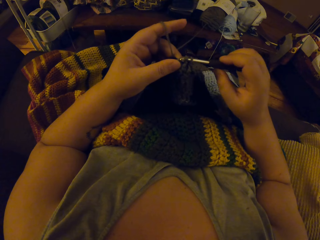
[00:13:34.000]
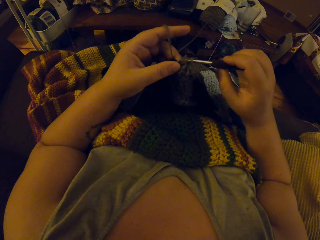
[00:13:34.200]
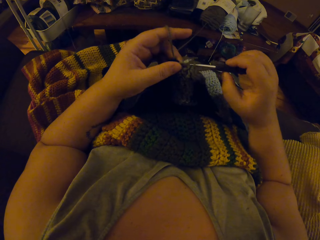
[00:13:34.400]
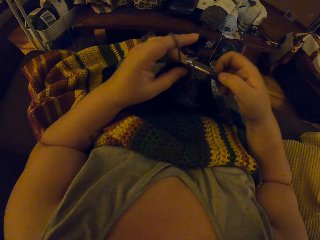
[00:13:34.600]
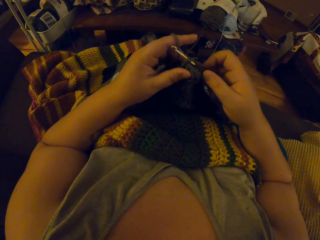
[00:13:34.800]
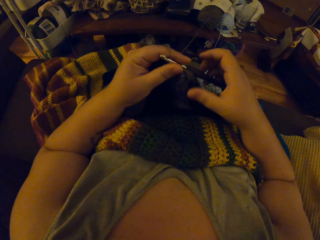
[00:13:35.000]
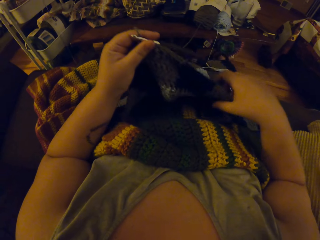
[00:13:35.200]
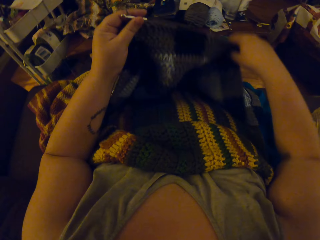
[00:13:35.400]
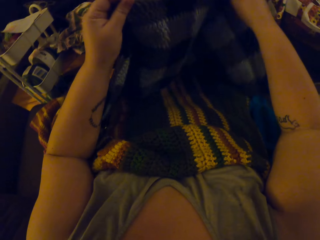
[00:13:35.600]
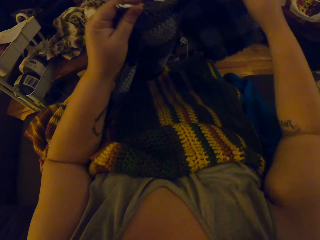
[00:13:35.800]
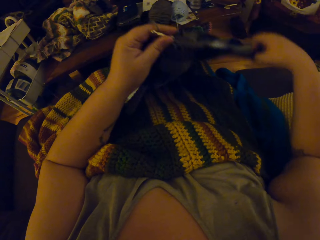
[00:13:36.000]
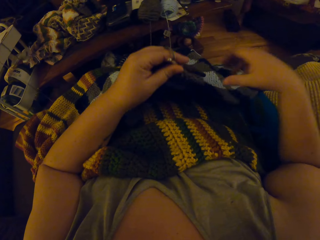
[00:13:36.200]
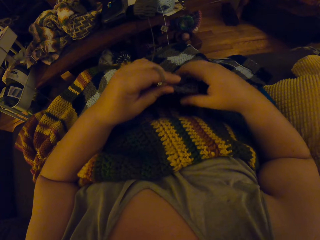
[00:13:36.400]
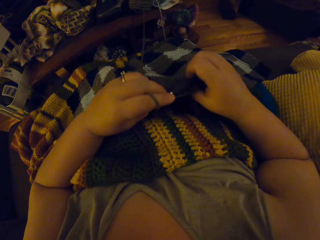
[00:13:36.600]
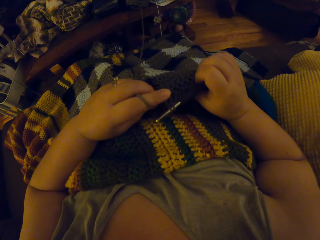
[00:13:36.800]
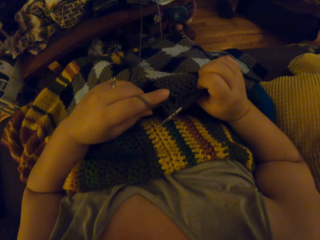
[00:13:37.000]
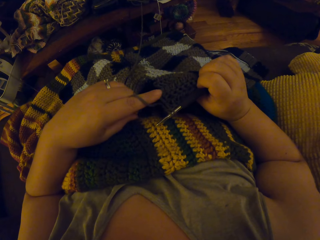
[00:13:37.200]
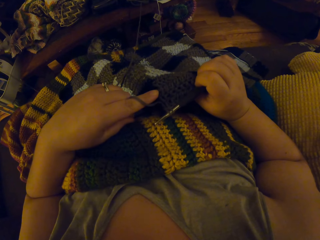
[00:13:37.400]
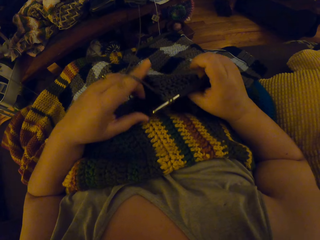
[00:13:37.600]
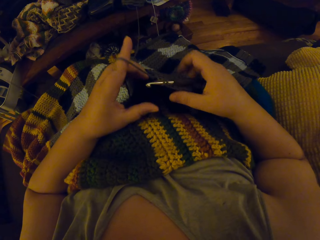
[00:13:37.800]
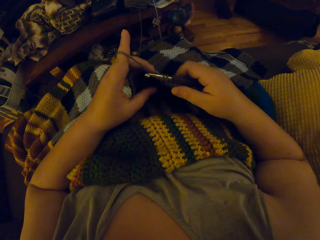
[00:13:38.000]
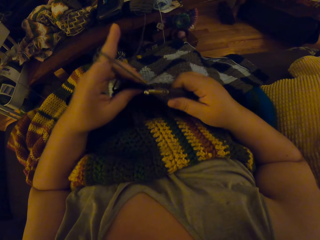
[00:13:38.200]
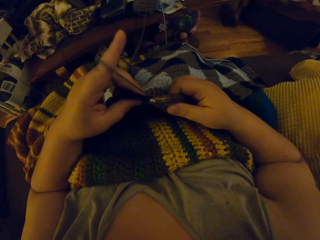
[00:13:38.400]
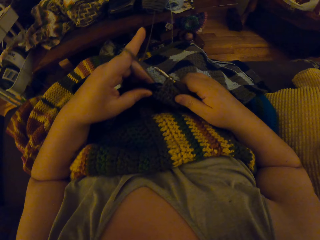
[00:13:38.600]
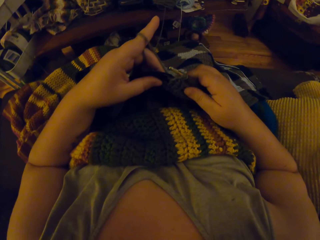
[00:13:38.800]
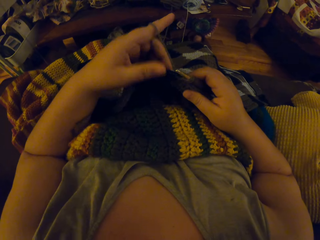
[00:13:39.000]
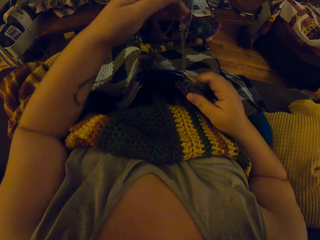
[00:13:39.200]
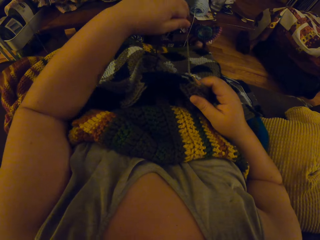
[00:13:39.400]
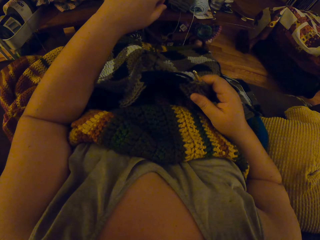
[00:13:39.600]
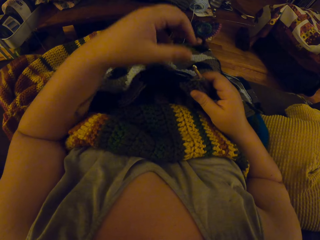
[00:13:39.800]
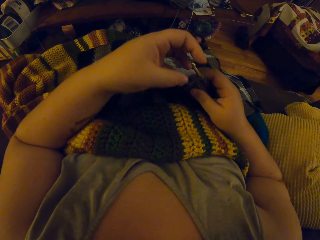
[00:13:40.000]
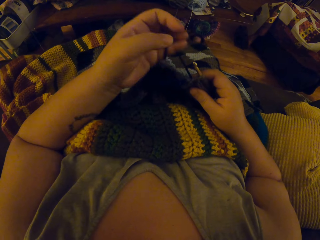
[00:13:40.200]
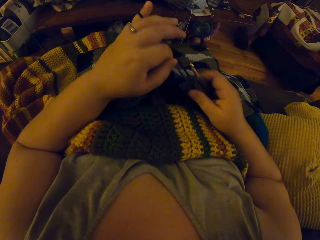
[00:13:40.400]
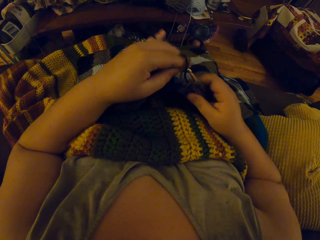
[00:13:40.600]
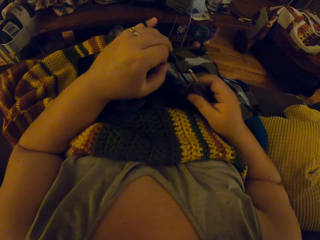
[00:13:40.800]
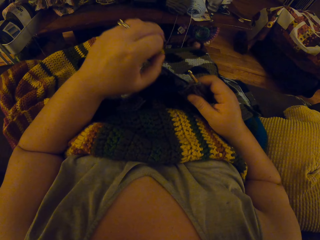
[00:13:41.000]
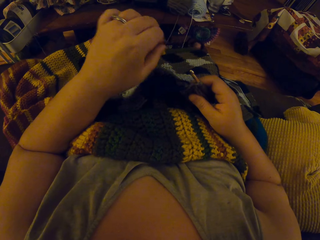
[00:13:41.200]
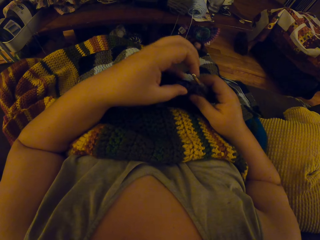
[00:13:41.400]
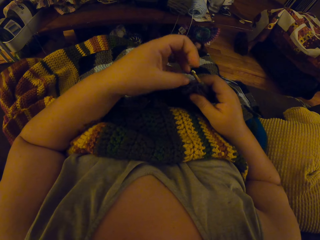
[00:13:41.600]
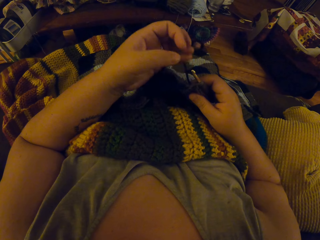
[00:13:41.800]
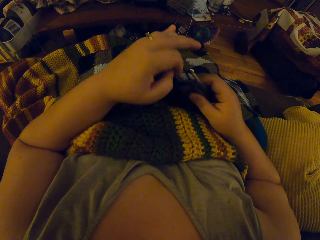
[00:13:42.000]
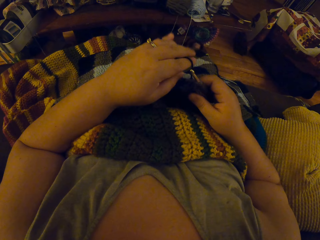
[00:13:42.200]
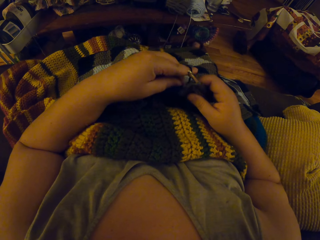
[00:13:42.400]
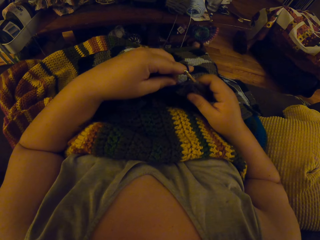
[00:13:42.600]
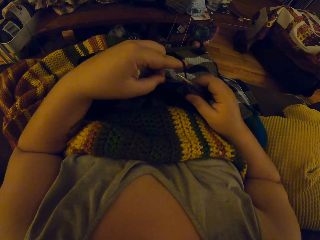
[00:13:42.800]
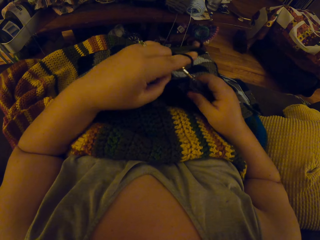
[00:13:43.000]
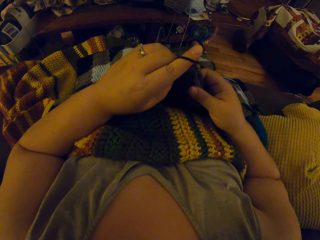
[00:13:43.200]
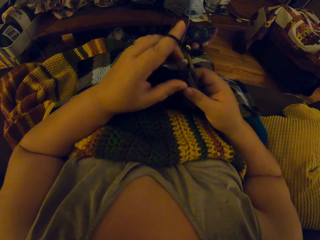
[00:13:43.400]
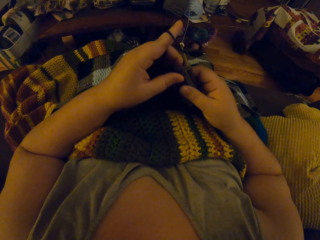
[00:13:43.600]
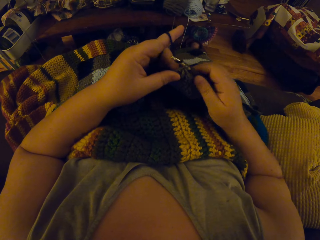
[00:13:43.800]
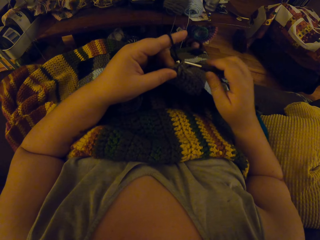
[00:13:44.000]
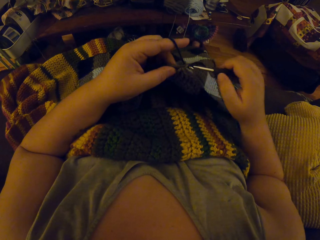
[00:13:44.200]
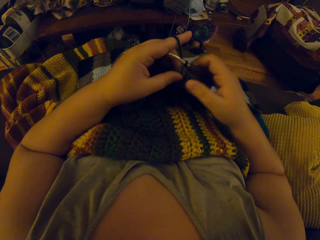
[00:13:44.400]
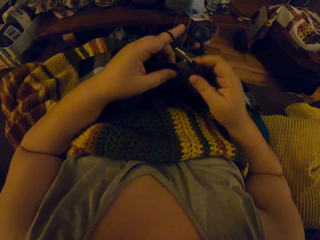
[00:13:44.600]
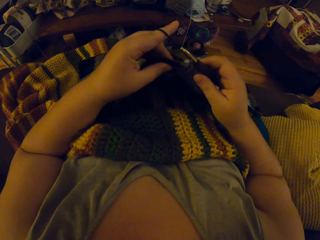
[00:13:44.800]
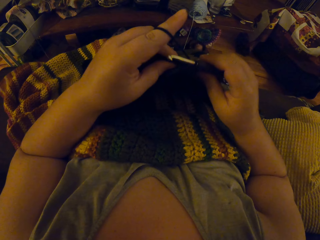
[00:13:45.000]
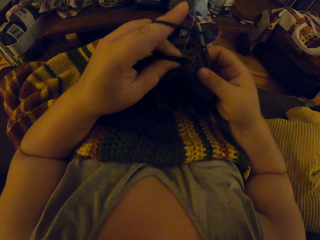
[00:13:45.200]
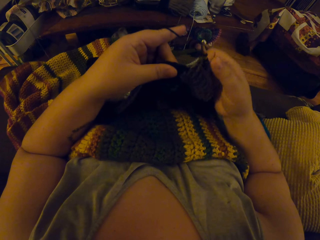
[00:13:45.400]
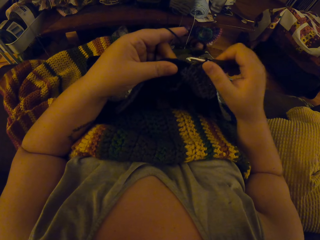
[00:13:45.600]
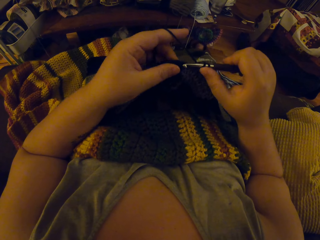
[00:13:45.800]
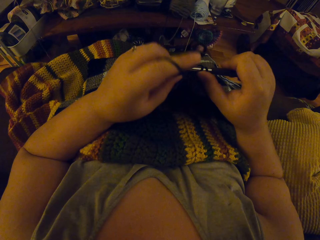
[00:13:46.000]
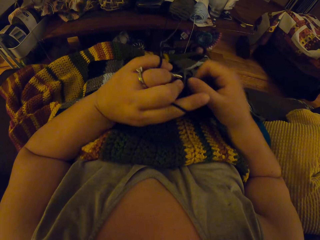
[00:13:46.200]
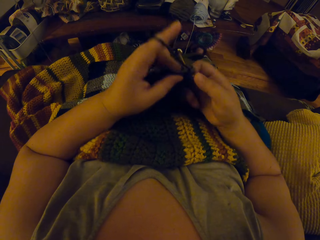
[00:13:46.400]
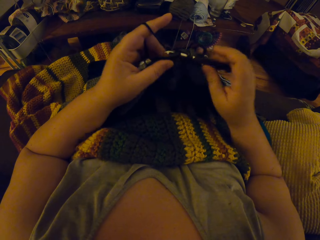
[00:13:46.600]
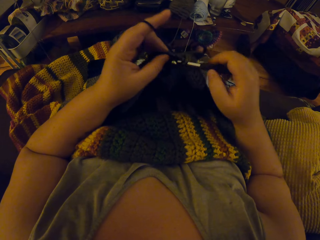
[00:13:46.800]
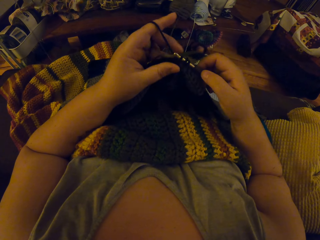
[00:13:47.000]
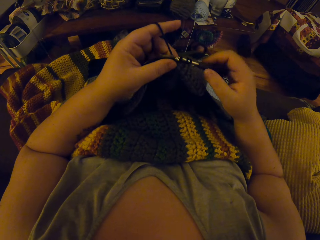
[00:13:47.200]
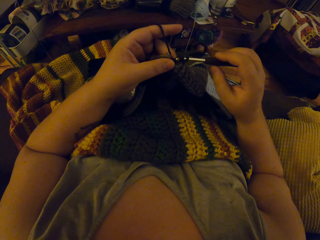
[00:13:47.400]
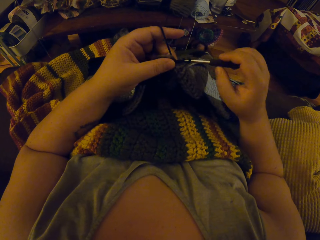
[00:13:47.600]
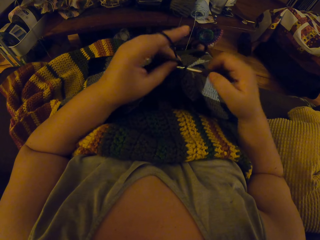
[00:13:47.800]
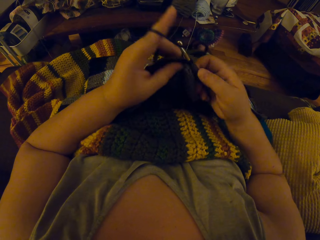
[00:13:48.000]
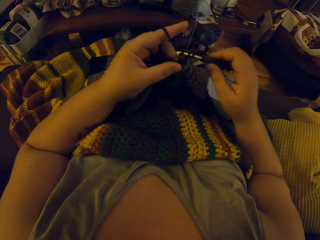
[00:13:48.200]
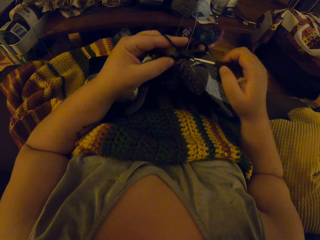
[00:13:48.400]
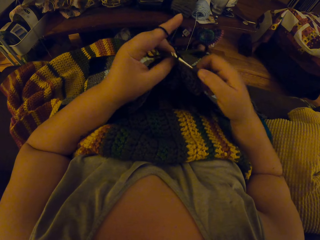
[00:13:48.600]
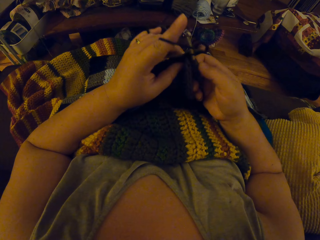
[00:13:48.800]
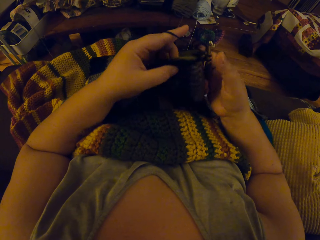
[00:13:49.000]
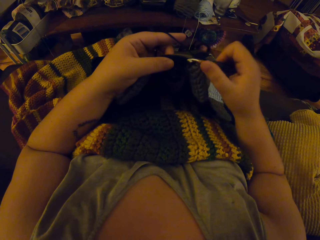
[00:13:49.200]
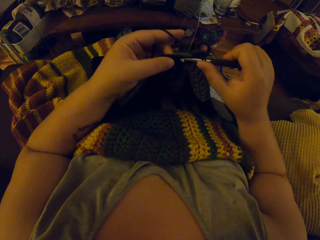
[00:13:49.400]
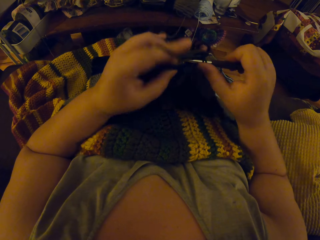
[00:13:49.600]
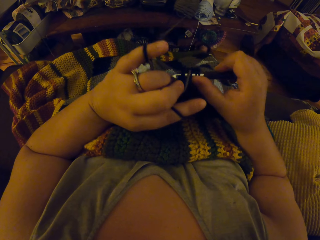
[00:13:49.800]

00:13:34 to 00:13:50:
The camera wearer adjusts the crocheted fabric with her right hand. She pushes a cloth aside. She stares at the cloth. She adjusts the yarn with her left hand. She knits the cloth with a crochet hook and thread.

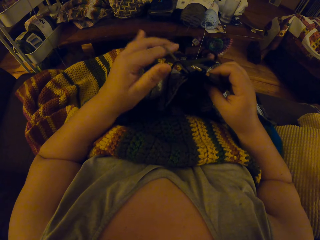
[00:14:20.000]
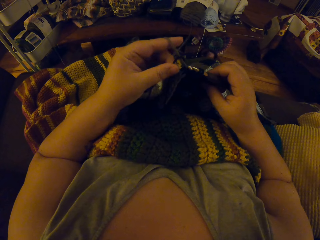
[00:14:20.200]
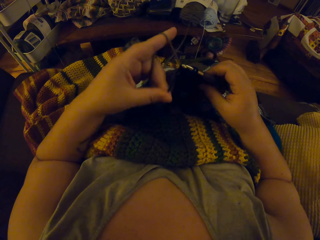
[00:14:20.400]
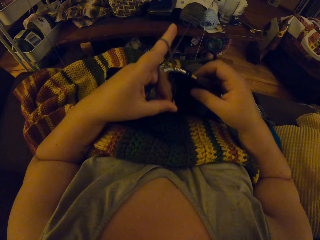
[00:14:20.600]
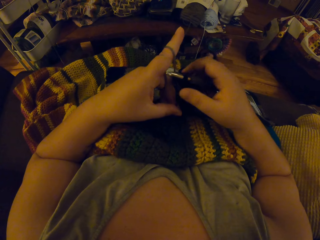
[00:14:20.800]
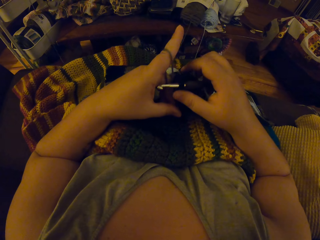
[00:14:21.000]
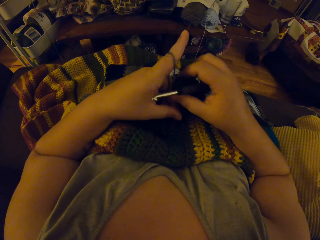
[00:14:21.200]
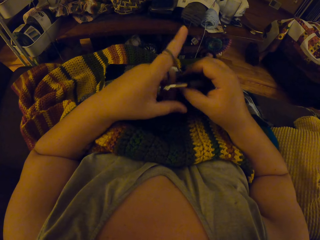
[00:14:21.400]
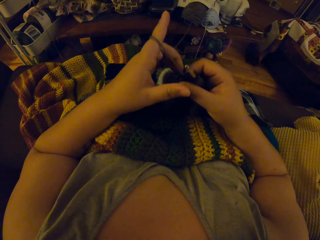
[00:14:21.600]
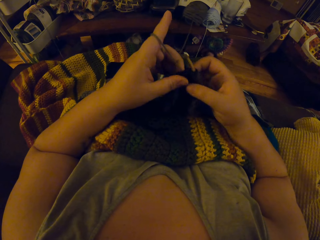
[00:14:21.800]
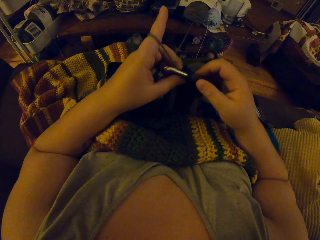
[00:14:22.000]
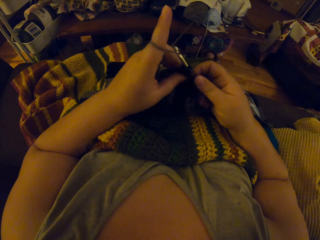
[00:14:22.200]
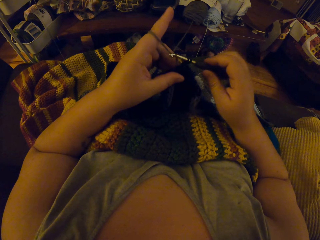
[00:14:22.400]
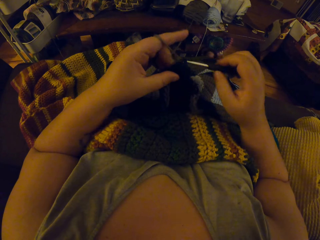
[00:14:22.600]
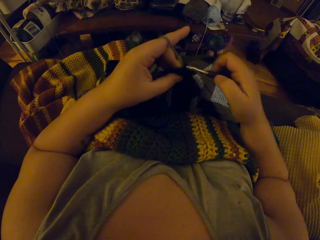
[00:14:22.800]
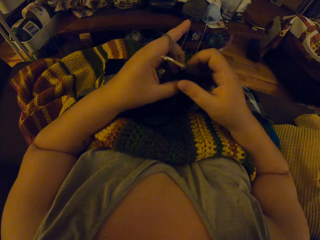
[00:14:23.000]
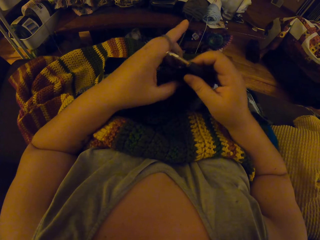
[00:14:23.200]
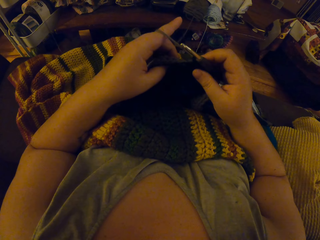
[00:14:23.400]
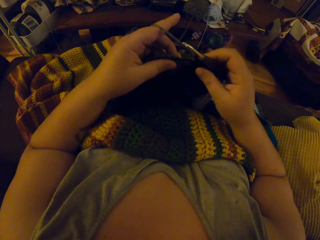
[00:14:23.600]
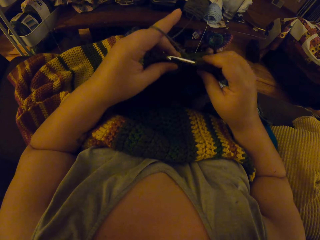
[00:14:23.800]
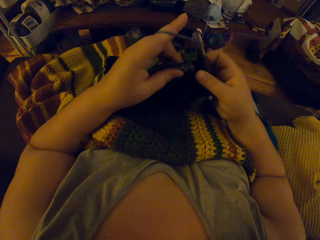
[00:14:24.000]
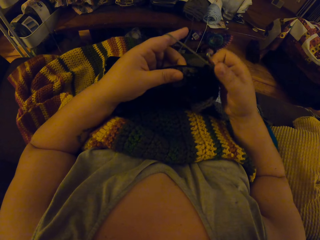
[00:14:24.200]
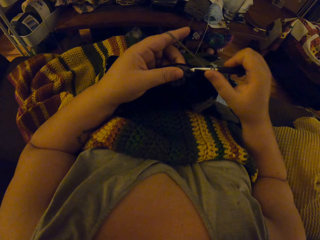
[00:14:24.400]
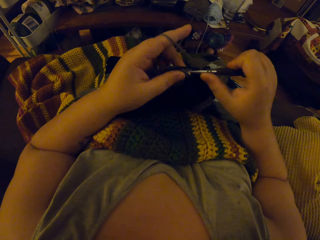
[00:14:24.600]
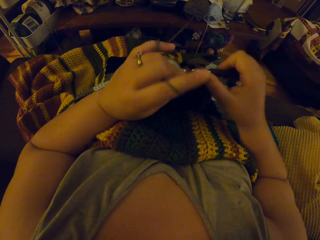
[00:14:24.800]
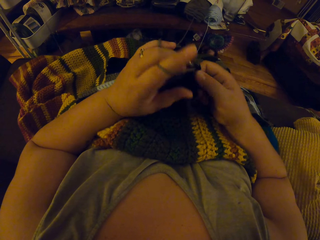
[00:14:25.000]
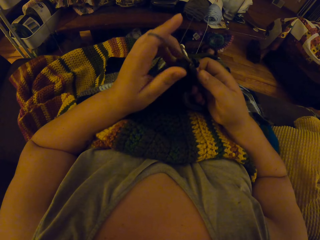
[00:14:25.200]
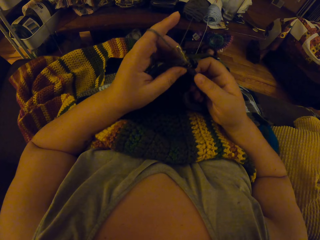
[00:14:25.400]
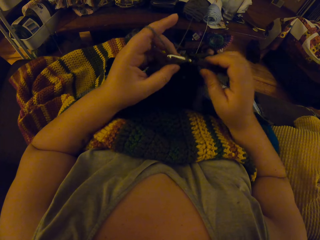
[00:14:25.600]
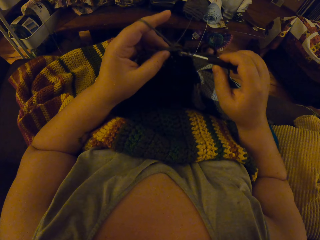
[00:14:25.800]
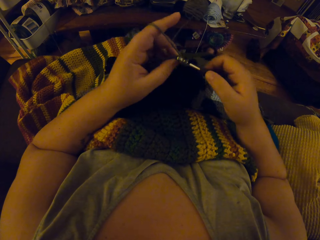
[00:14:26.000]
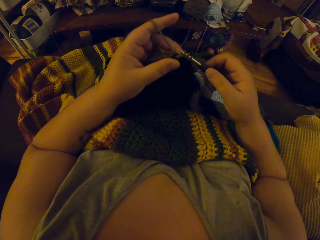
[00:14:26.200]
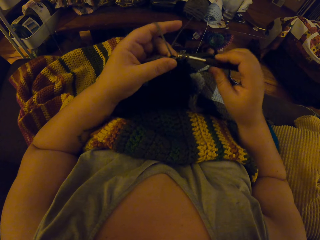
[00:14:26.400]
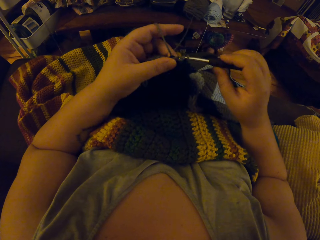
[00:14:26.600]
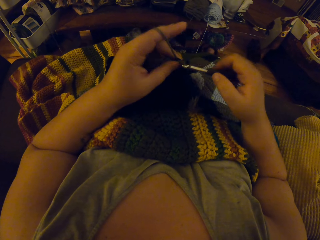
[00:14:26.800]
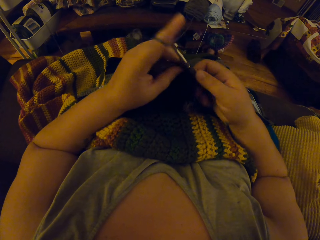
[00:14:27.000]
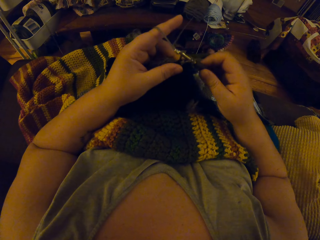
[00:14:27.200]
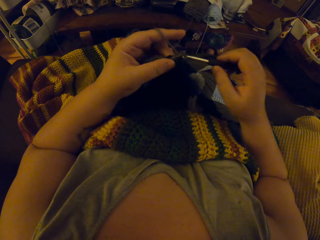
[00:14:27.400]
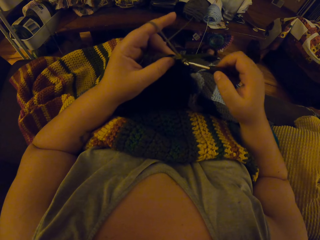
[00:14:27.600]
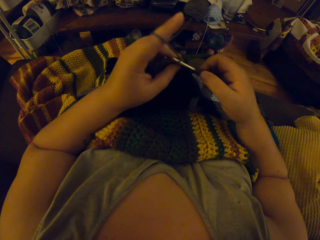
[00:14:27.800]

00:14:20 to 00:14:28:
The camera wearer wraps the yarn around her fingers. She crochets with the yarn.
